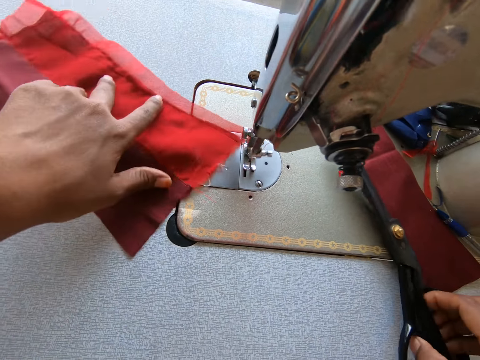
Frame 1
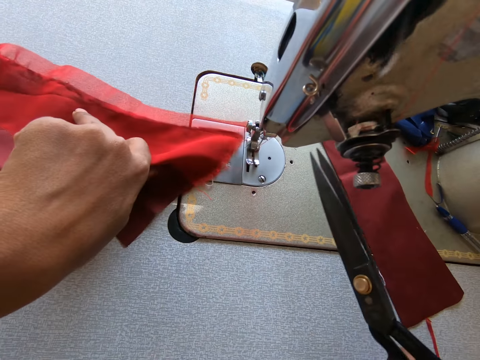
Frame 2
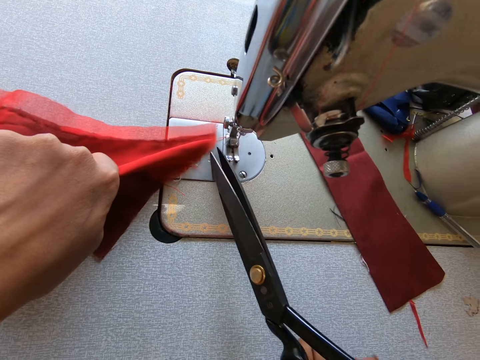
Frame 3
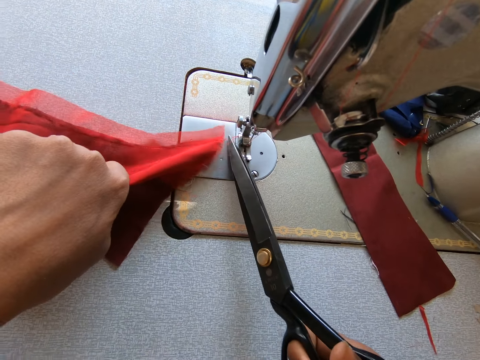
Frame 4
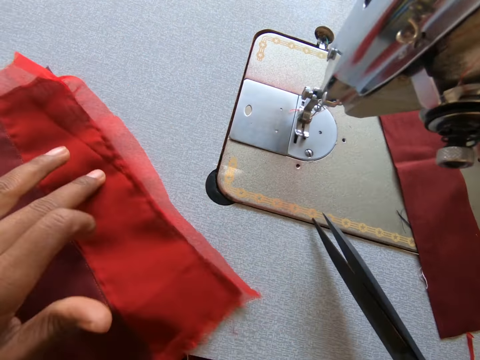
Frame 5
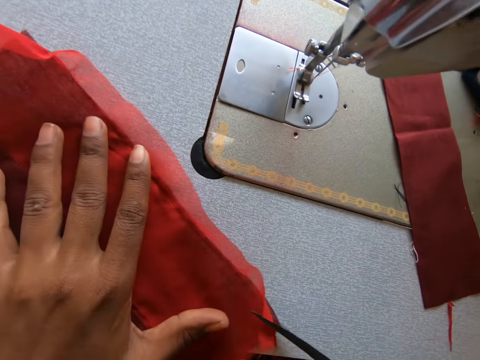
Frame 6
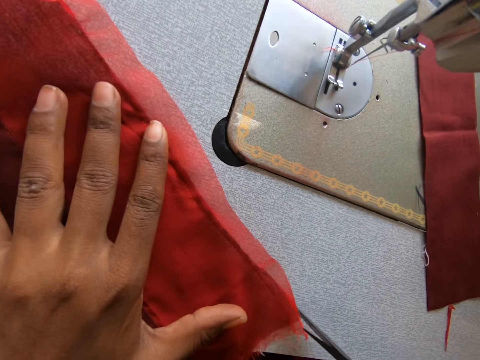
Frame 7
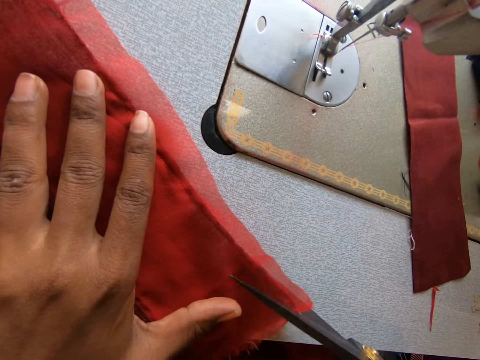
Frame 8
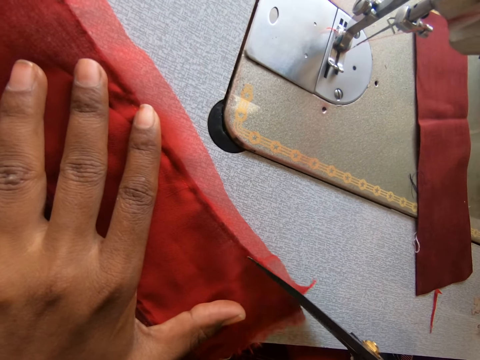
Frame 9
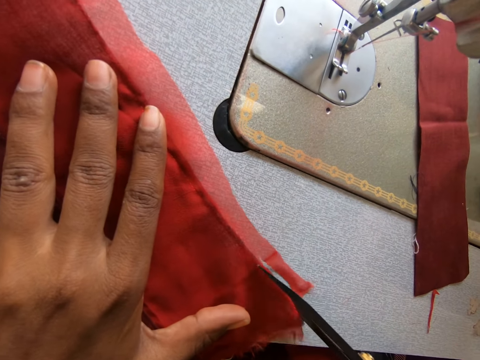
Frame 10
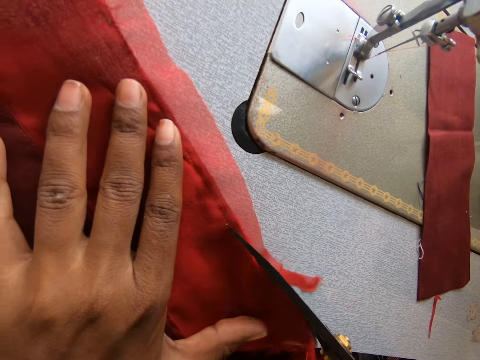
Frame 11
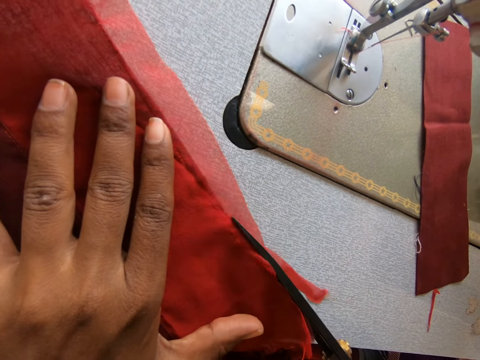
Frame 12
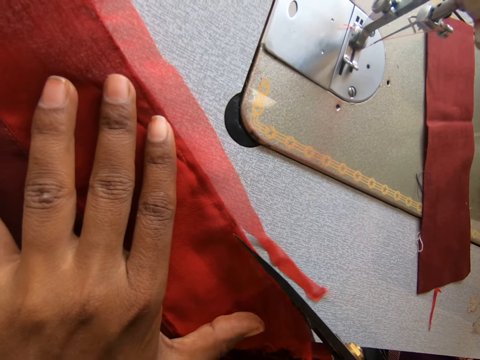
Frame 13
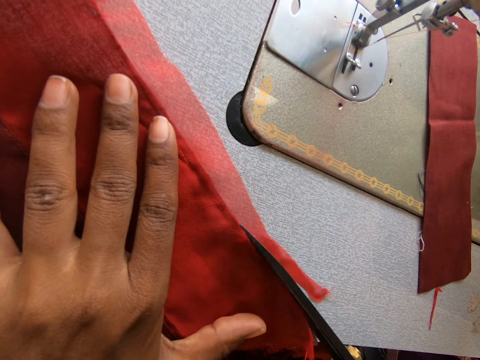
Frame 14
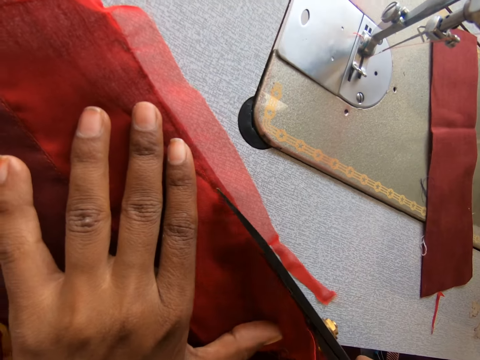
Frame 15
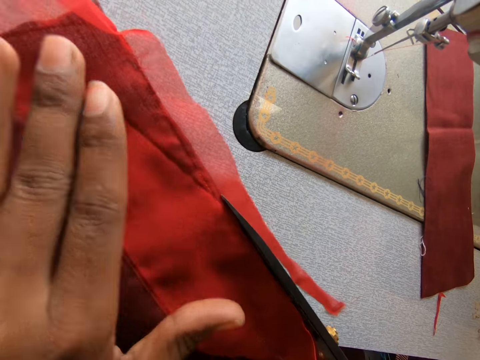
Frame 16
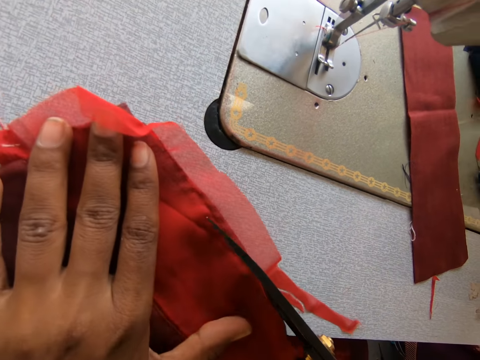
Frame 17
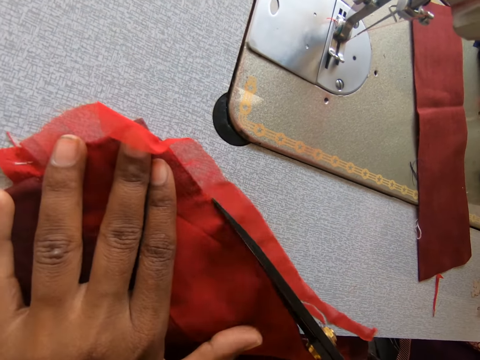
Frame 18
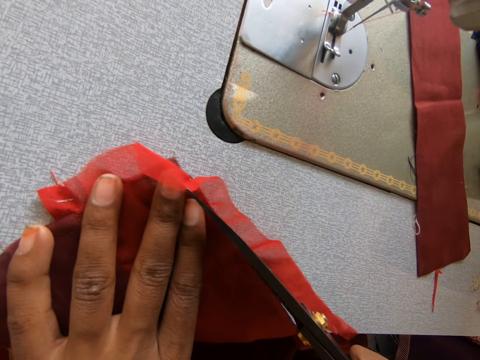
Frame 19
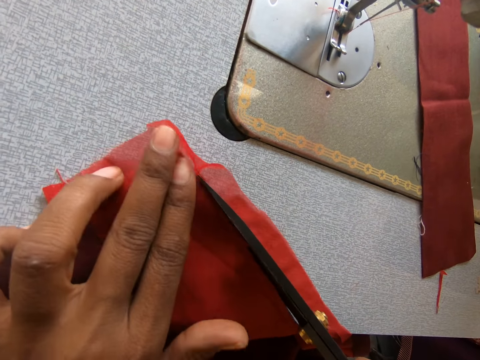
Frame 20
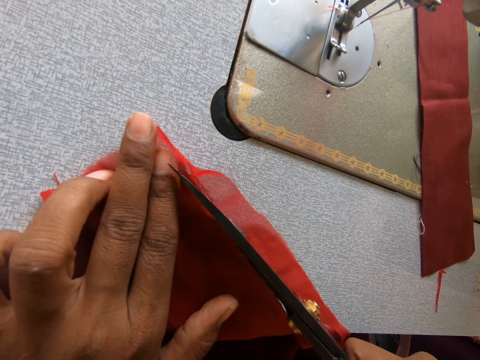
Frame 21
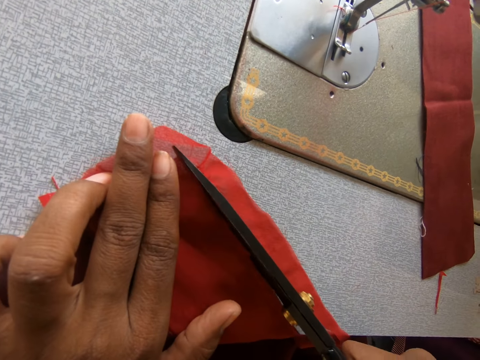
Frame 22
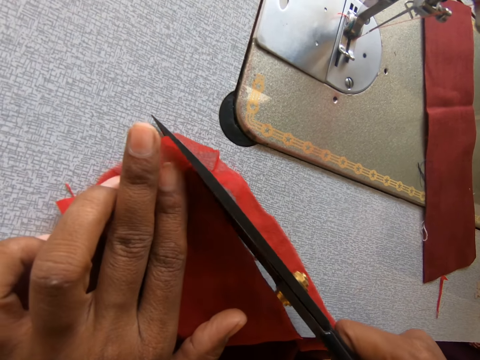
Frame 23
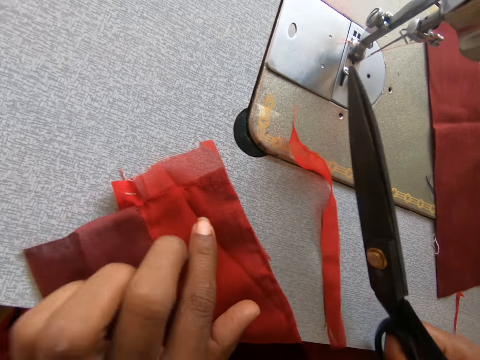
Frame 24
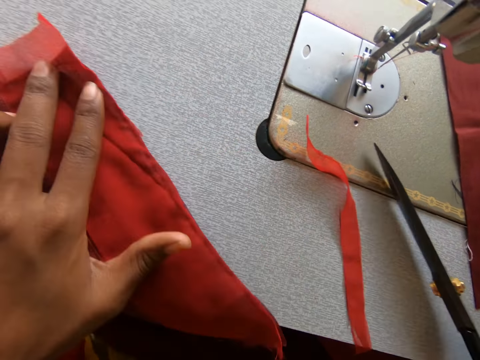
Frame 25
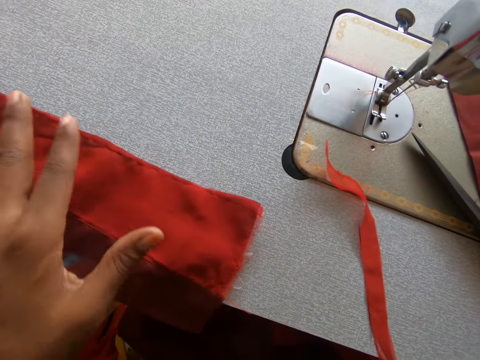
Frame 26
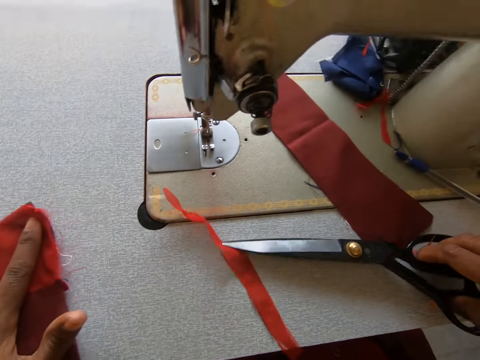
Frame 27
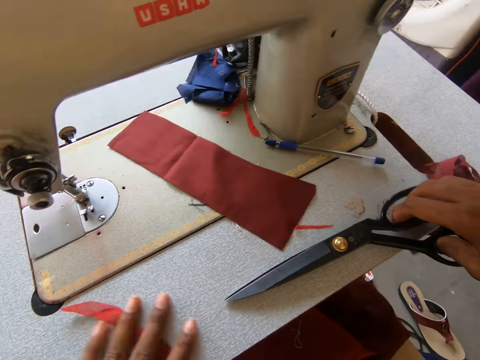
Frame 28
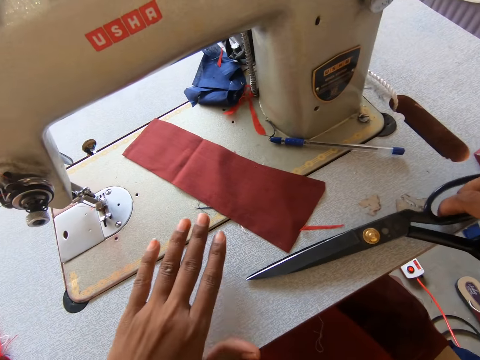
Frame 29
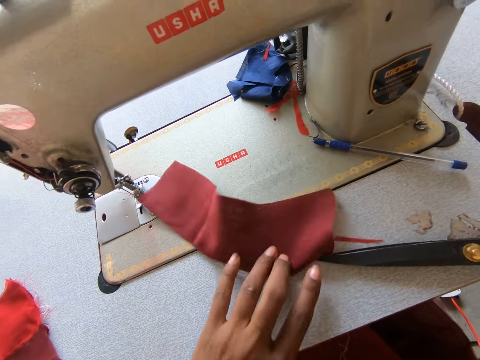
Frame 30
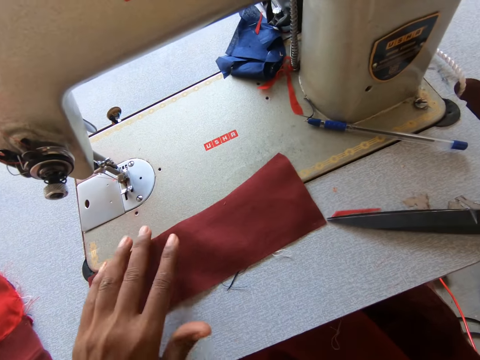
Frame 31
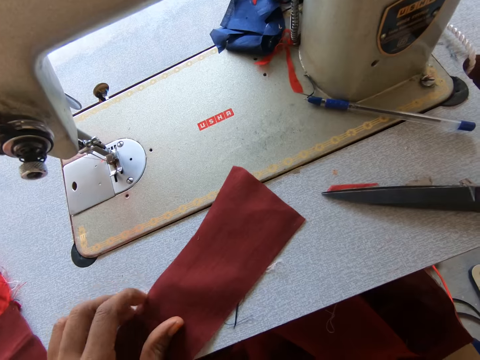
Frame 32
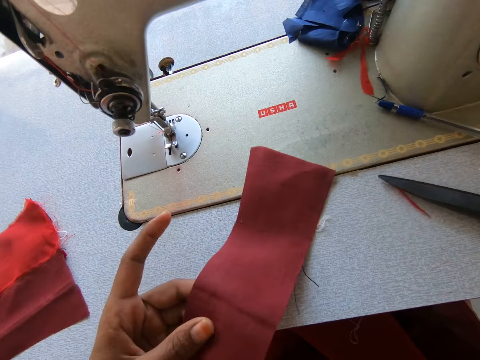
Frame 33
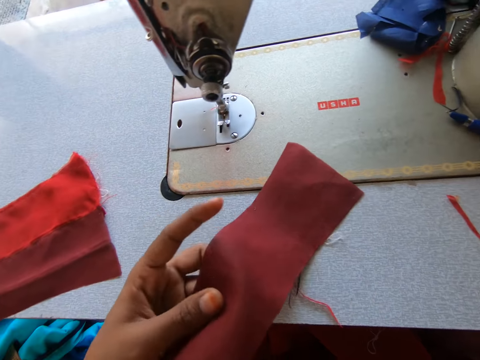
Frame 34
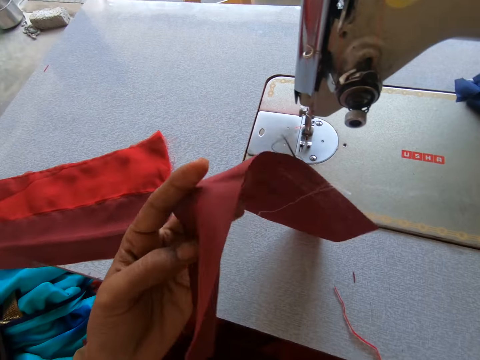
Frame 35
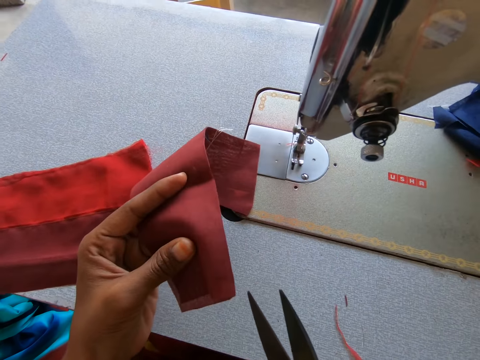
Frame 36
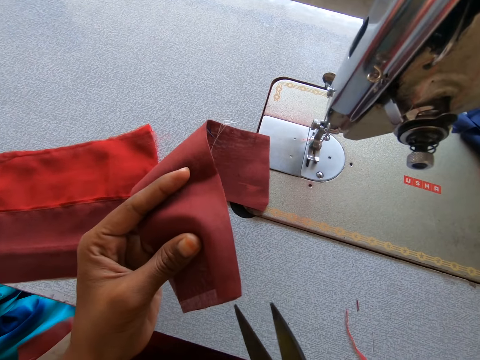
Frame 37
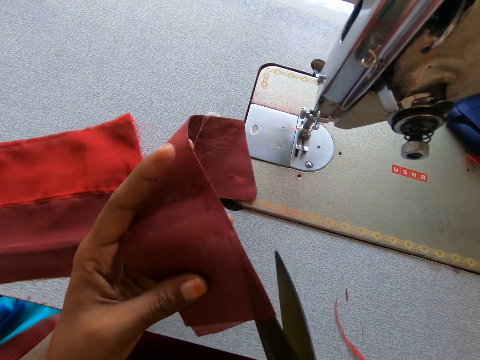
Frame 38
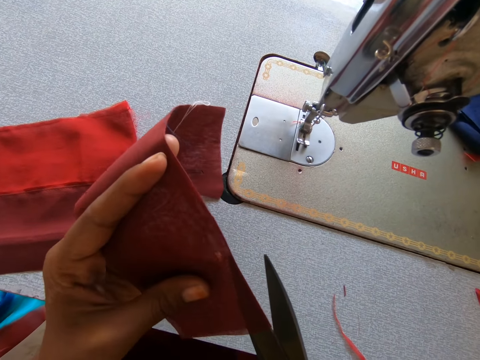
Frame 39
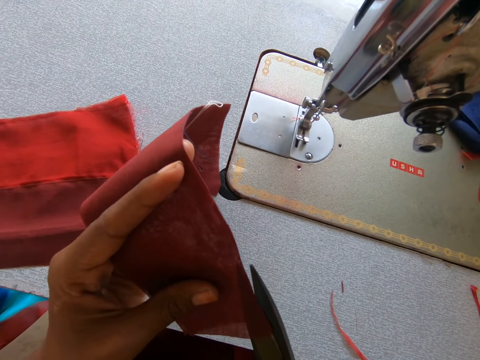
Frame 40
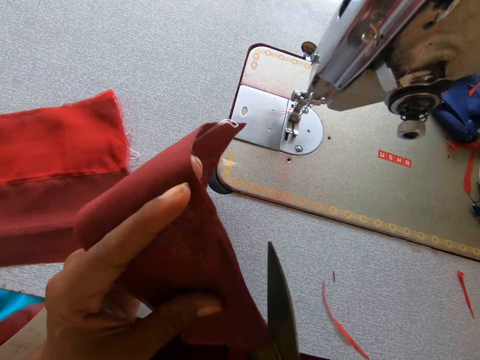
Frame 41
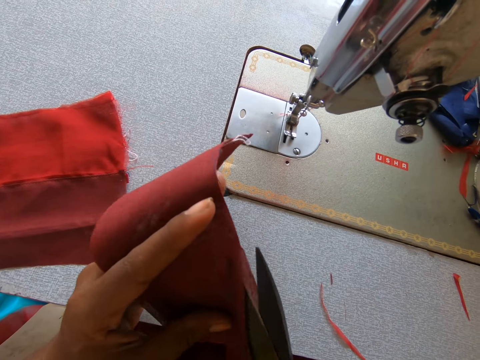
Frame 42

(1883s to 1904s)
The camera wearer picks up a pair of scissors with the right hand. They cut the thread with the scissors. They pull the cloth aside. They trim the edges of the cloth with the scissors. They hold the cloth. They place the scissors on the sewing machine. They put aside the cloth. They pull a fabric. They hold the piece of cloth. They lift the cloth. They look at the fabric. They place the scissors on the fabric. They cut the fabric with the scissors.

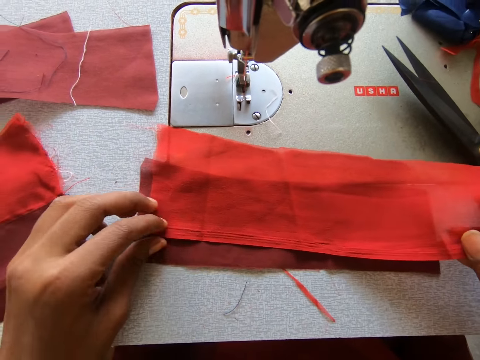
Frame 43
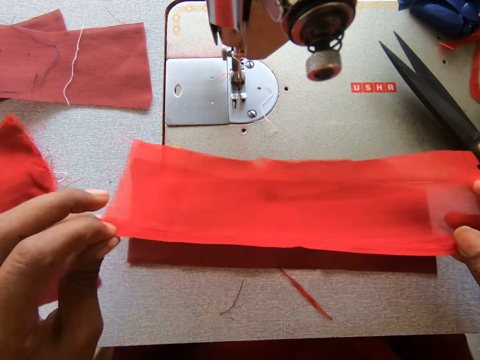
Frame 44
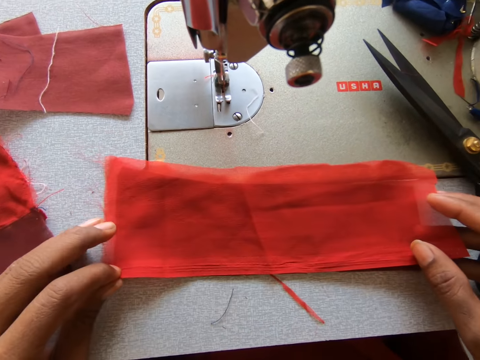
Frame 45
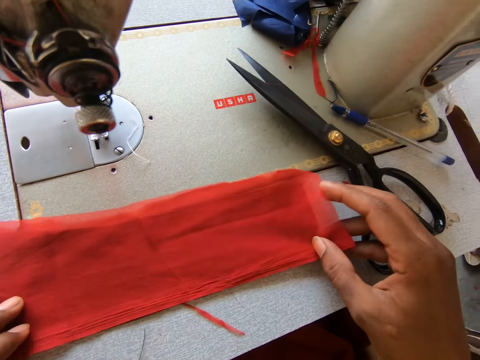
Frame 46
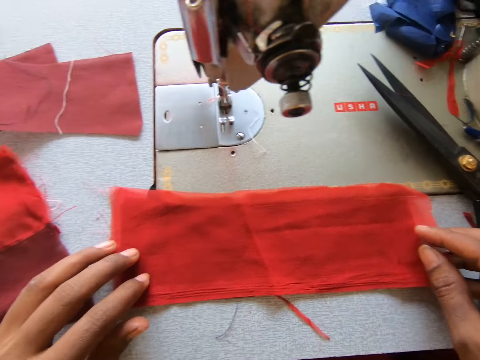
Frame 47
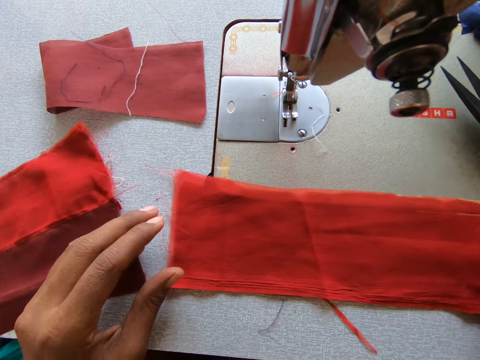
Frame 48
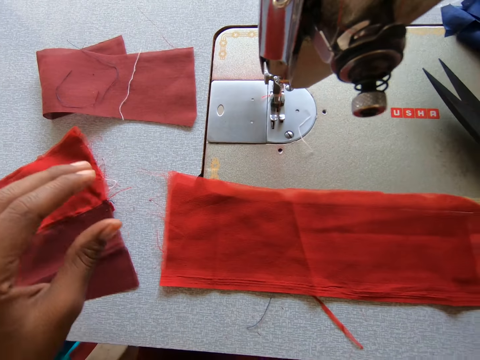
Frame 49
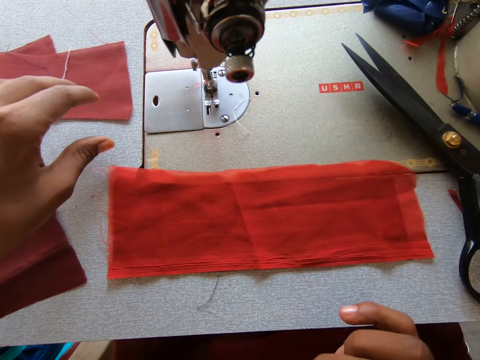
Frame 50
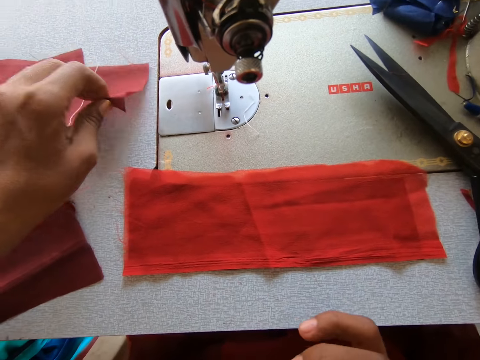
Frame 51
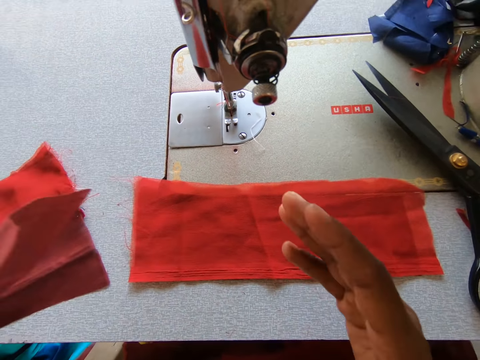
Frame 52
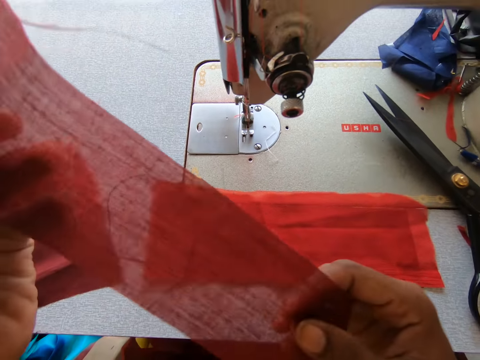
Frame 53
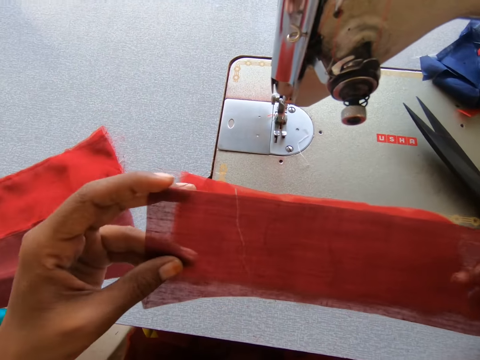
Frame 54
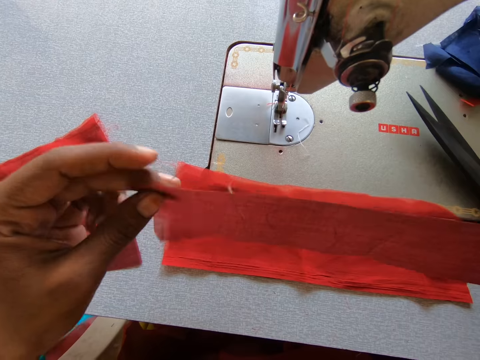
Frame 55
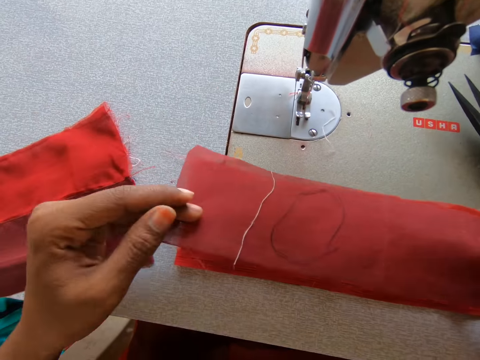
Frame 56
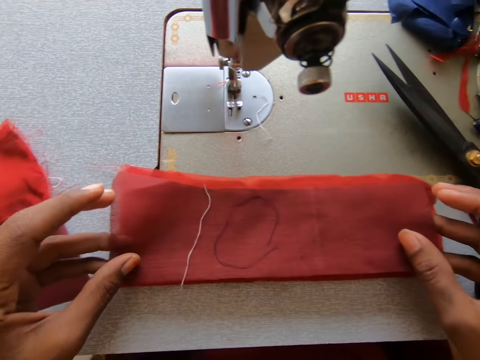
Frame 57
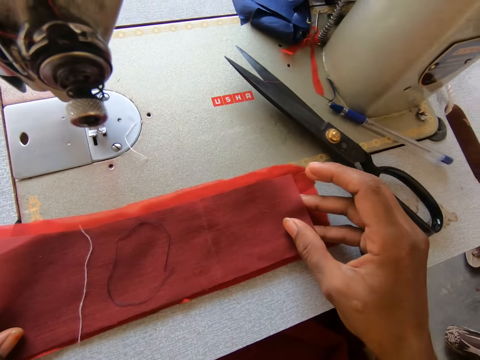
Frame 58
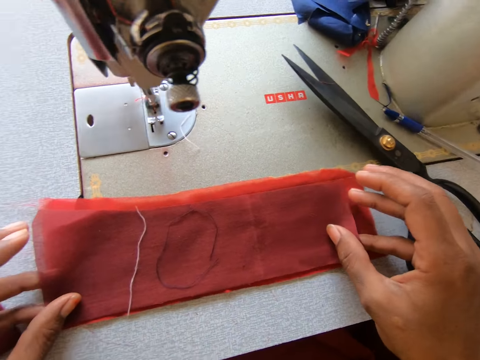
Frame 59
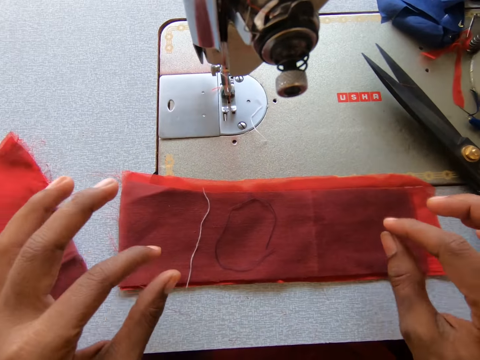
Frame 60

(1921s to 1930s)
The camera wearer adjusts the fabric of the sewing machine. They place the fabric well. They pick up the fabric from the sewing machine. They hold the fabric. They look at the fabric. They place the fabric on top of other pieces of fabric.
